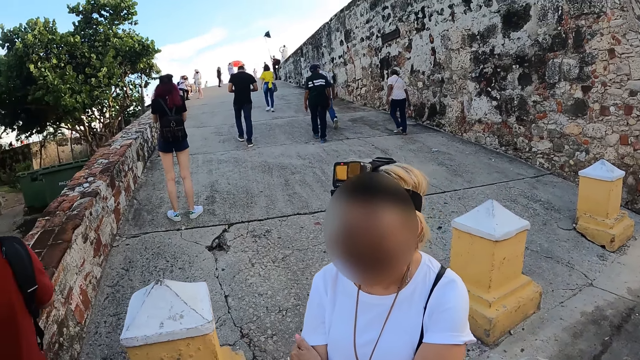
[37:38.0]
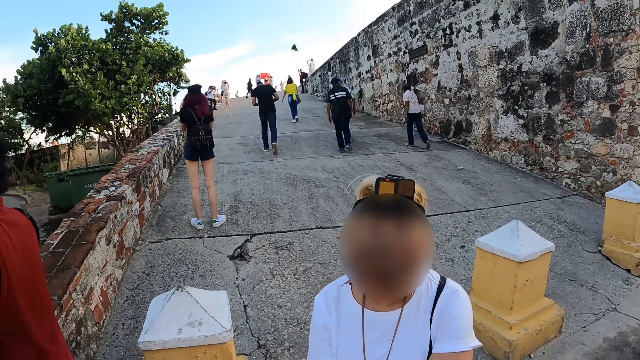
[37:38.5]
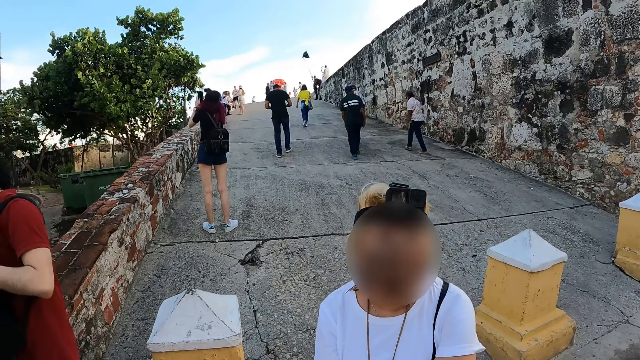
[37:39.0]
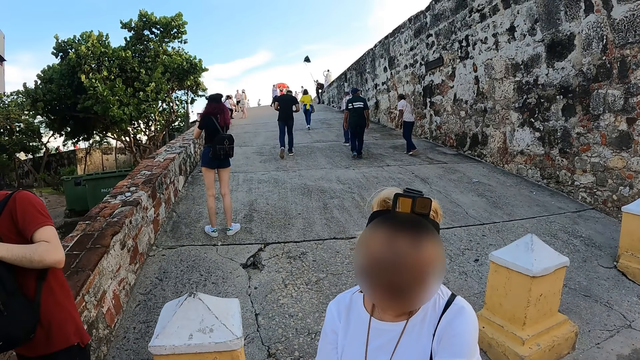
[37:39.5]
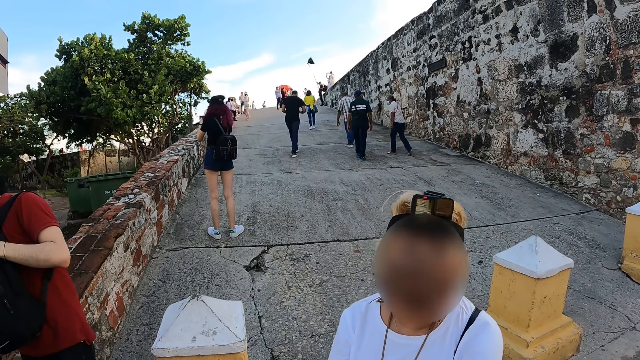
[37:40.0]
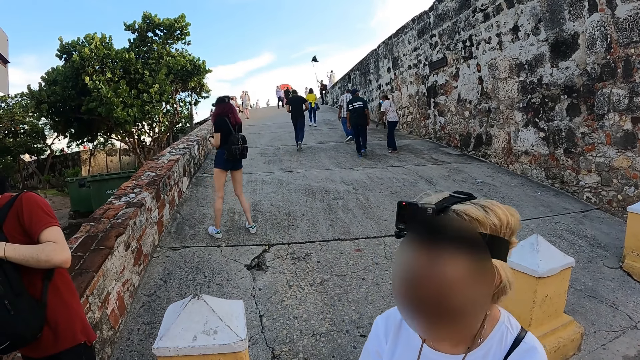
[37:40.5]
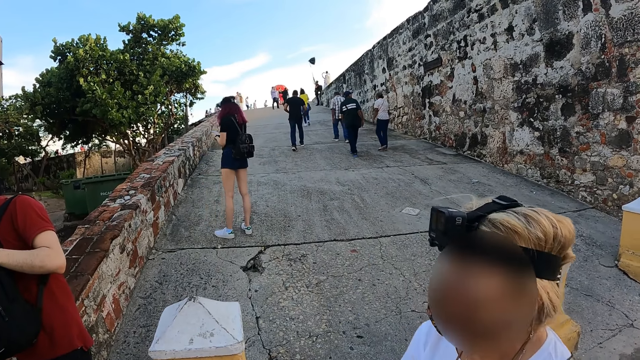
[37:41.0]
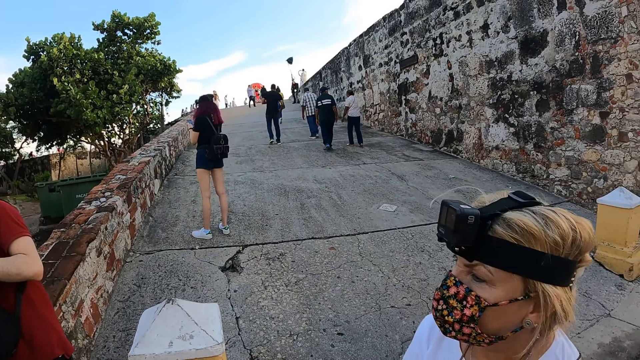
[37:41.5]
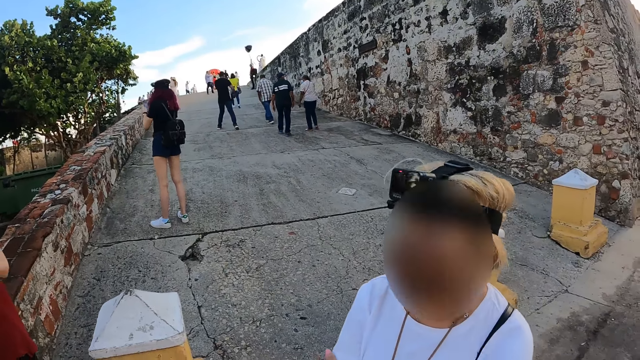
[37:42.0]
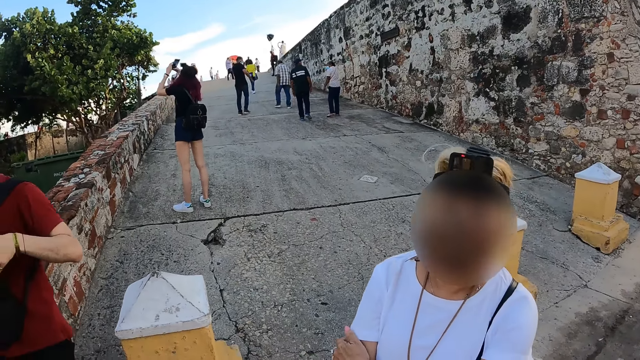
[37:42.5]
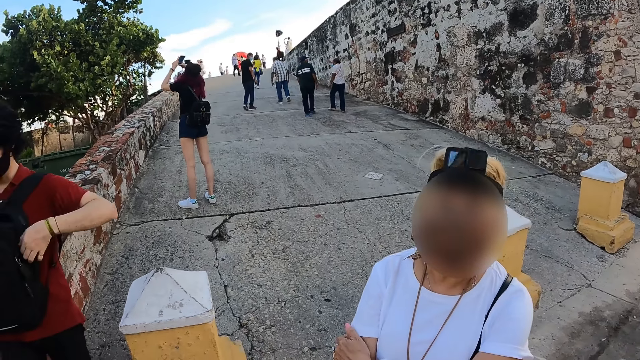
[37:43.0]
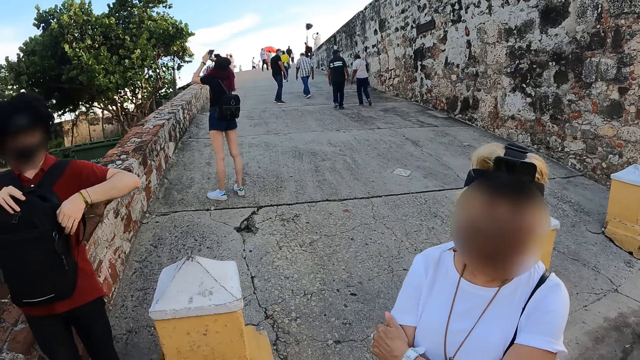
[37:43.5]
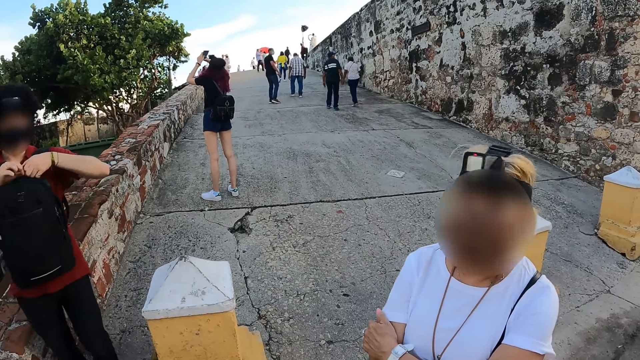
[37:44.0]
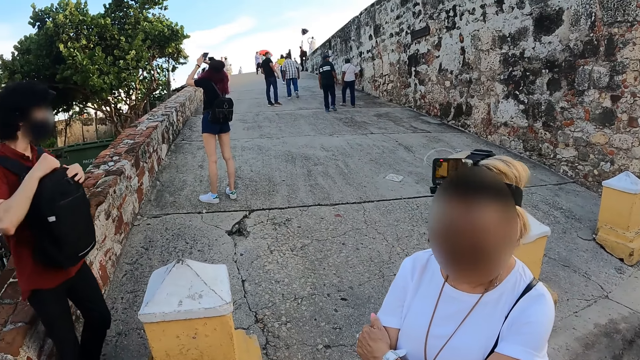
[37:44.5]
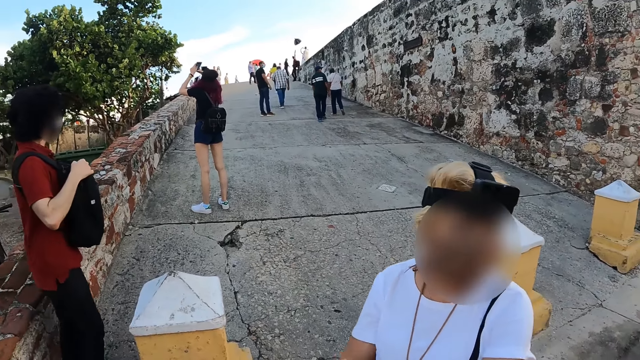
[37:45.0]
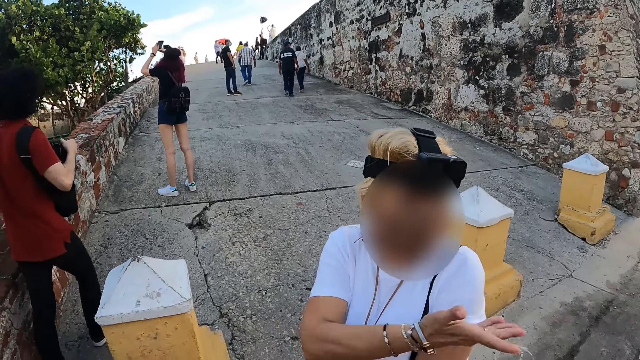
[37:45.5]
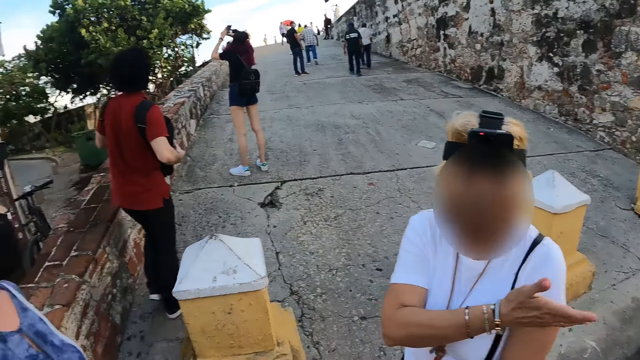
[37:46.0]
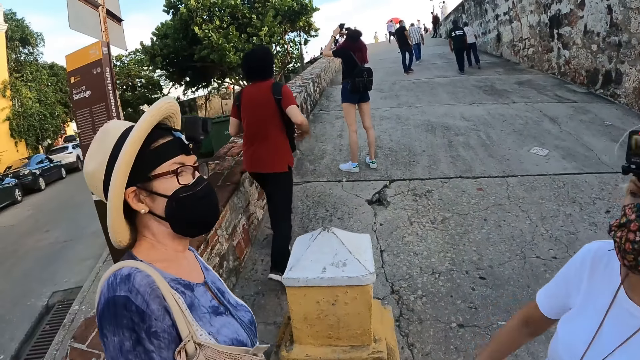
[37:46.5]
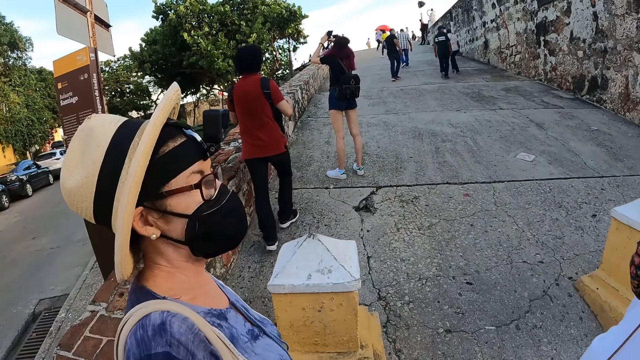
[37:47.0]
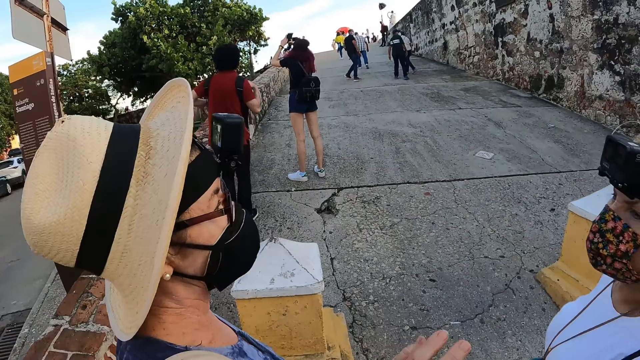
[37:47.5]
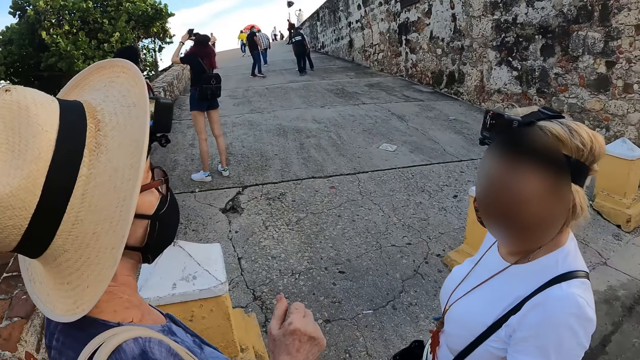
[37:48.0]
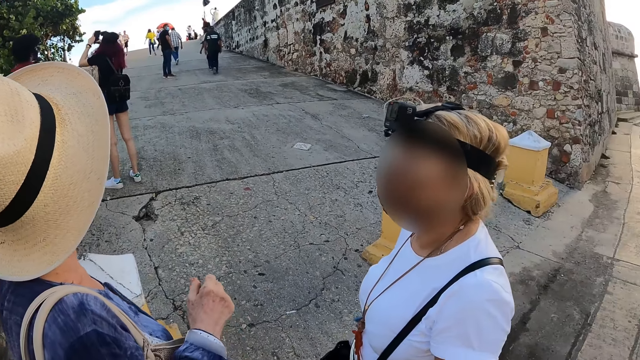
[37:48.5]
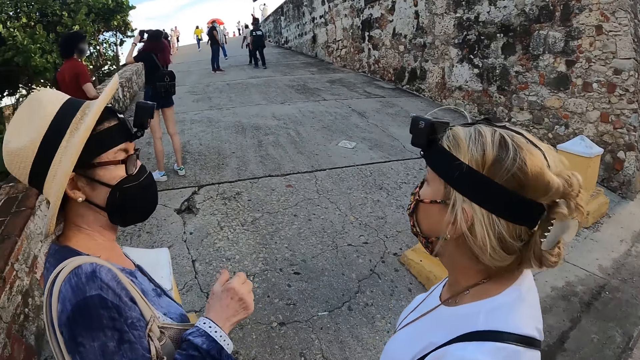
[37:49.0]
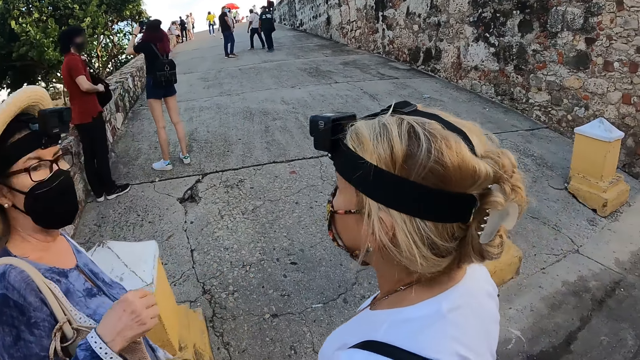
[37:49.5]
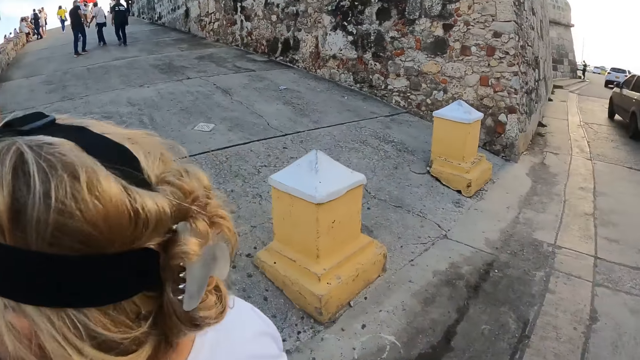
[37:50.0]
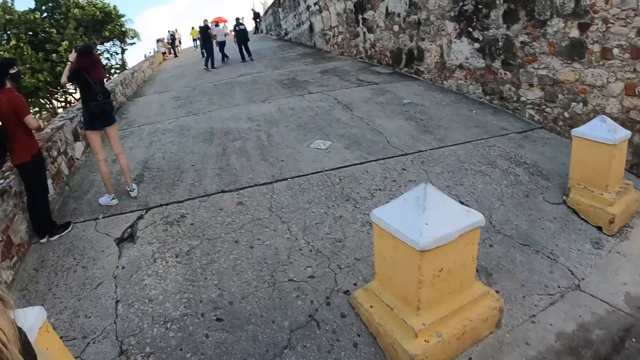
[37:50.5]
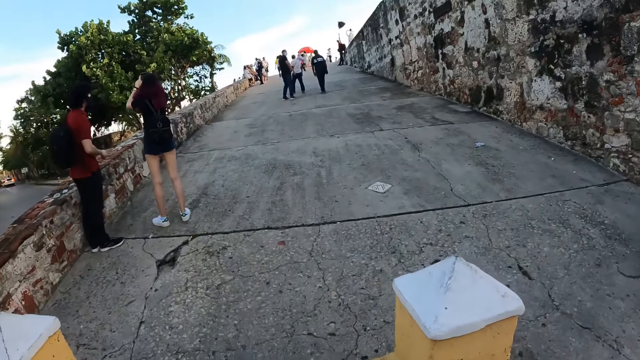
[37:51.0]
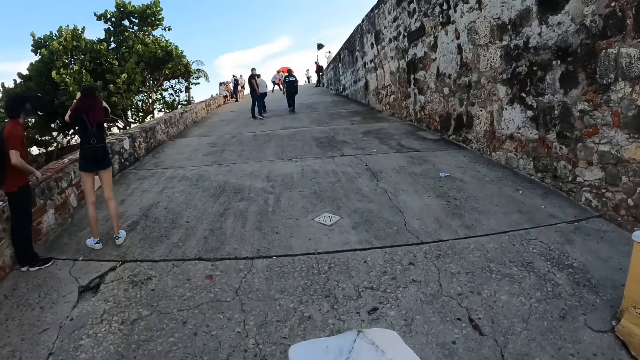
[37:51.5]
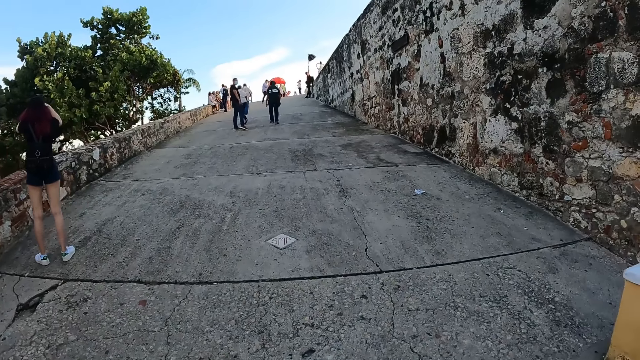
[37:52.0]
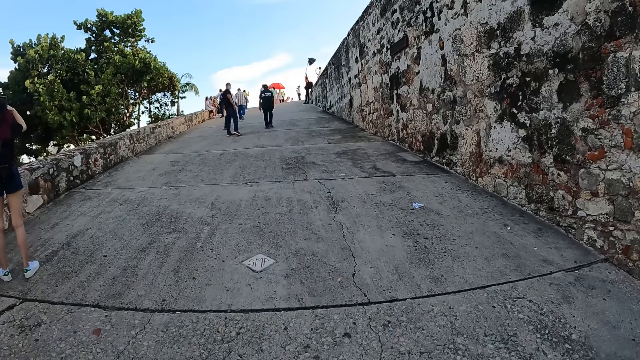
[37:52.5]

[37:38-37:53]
A woman operates the phone with both hands. She raises the phone with both hands. A man zips the bag with his left hand. He zips the bag with his right hand. He holds the bag with his left hand. Another man walks up the bridge. Another woman gesticulates with her right hand. A third woman interacts with the second woman. The third woman gesticulates with her right hand. A third man talks to a fourth man. The camera wearer walks up the bridge.

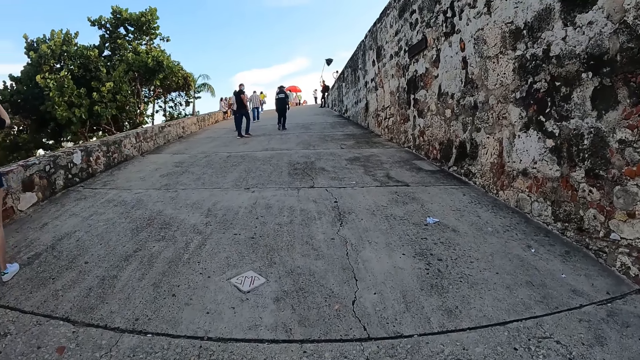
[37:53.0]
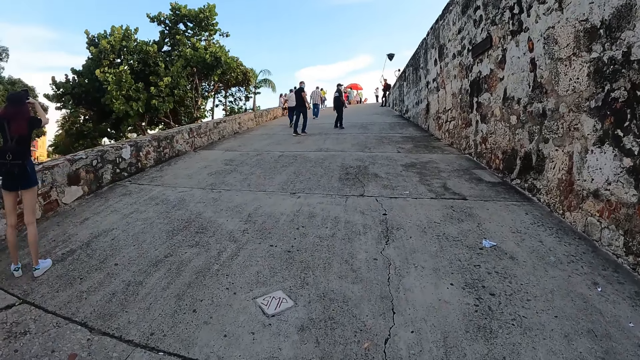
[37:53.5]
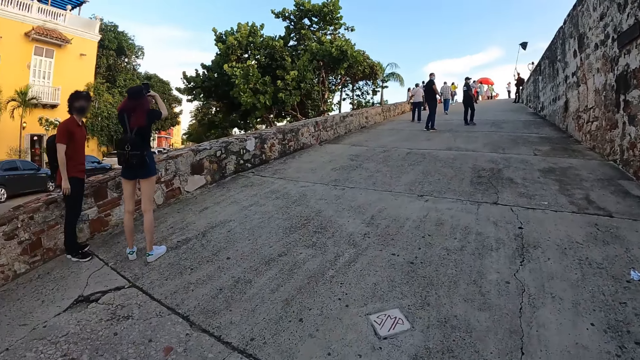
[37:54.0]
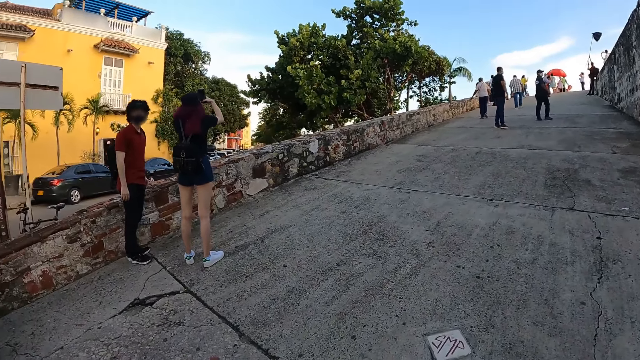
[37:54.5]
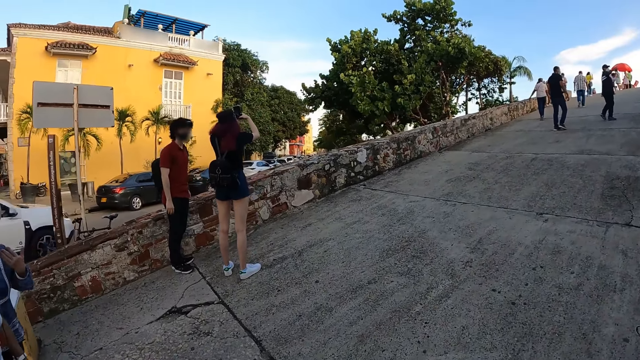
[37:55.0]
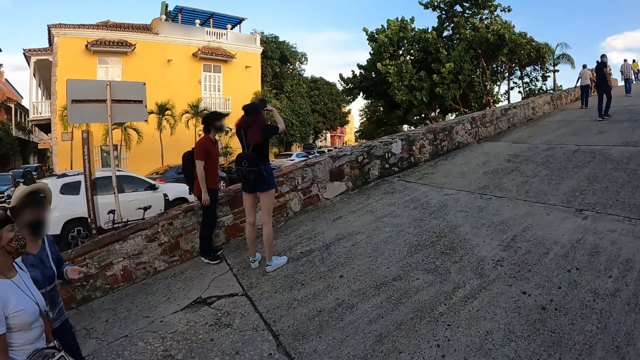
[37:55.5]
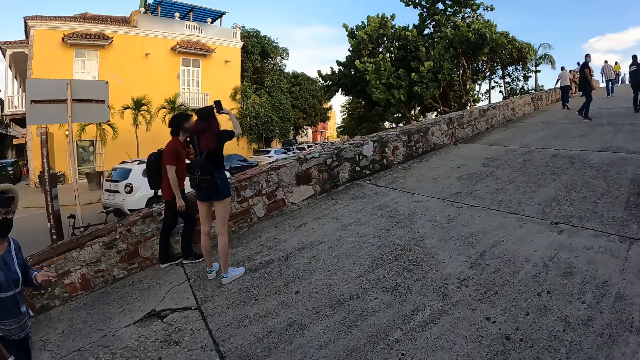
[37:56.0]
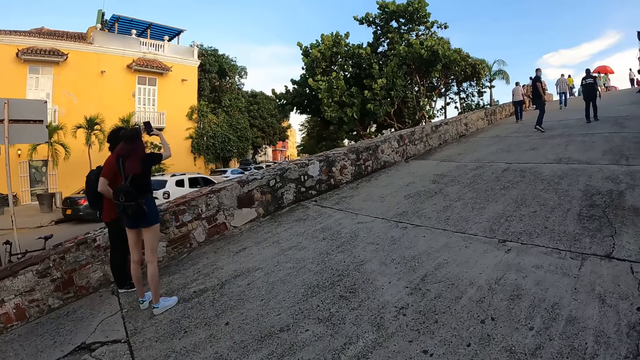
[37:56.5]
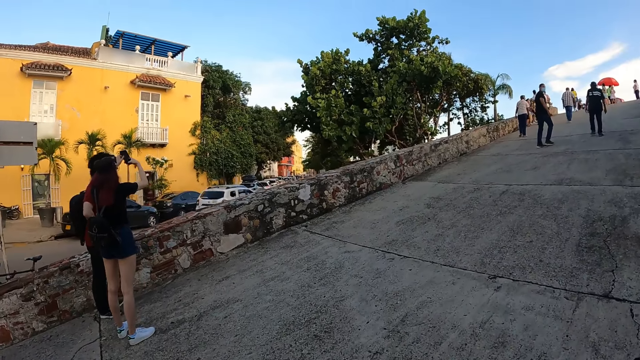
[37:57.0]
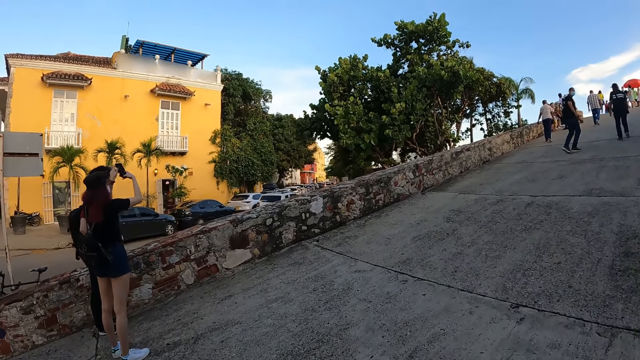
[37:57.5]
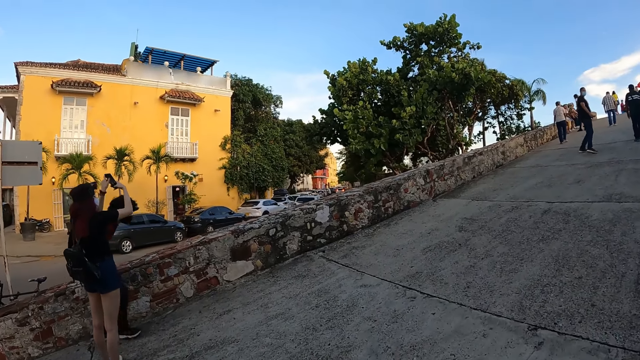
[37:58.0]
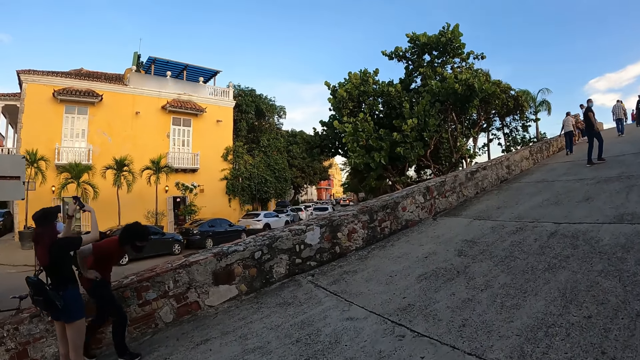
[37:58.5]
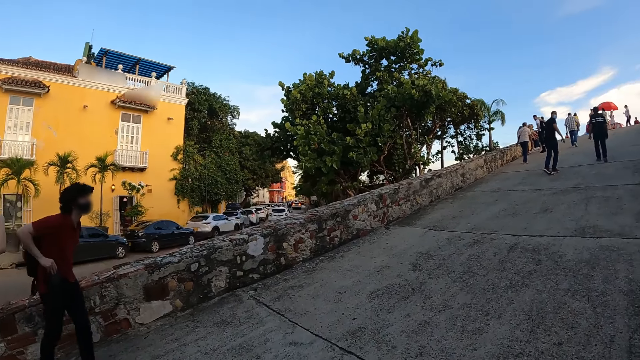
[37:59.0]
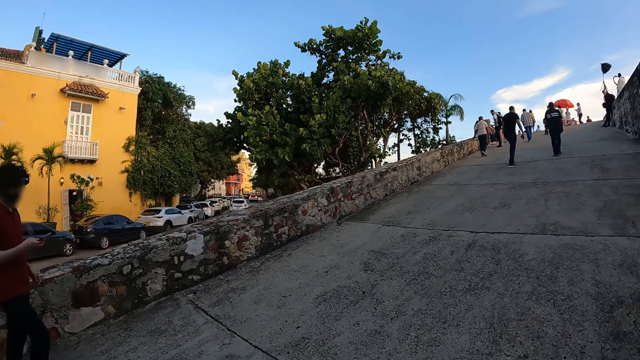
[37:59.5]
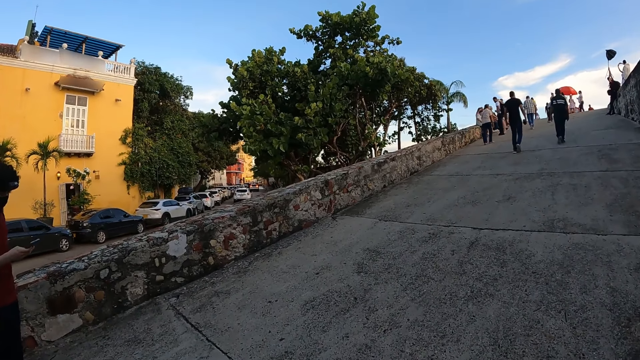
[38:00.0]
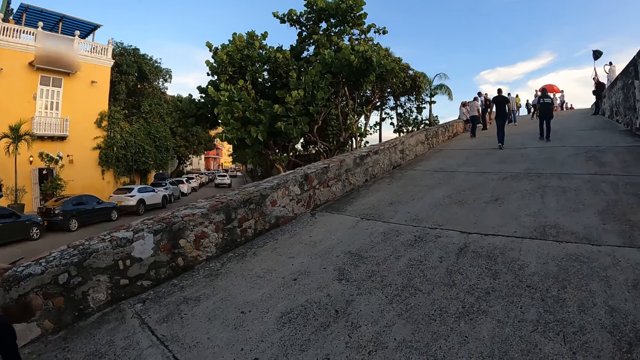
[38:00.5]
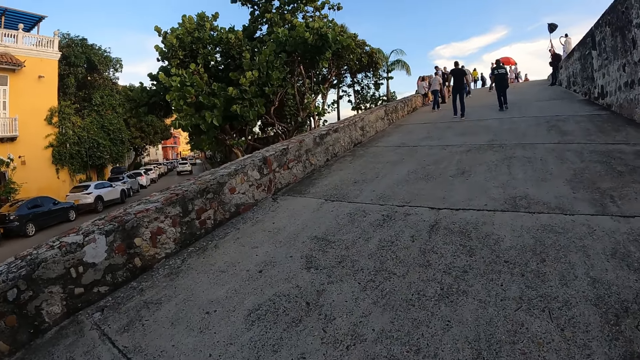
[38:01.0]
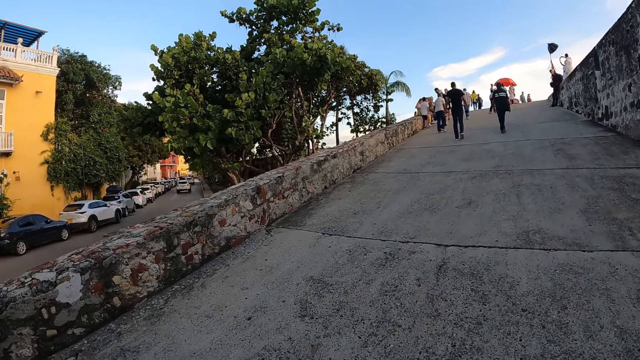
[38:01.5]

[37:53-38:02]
A woman gesticulates with her left hand. The woman and another woman walk up the bridge. A man walks past a third woman. The man takes the phone from the trousers' pocket with his right hand. The man operates the phone with his right hand.
